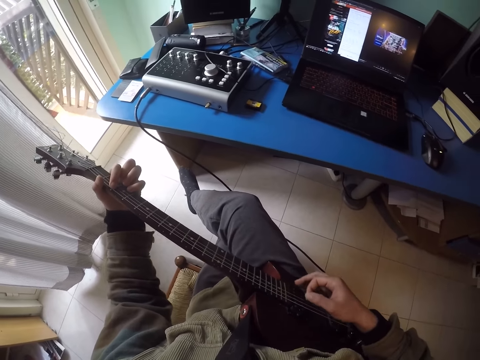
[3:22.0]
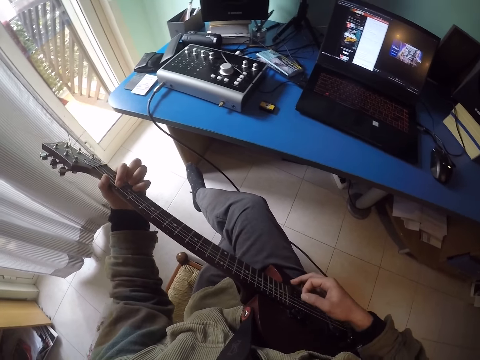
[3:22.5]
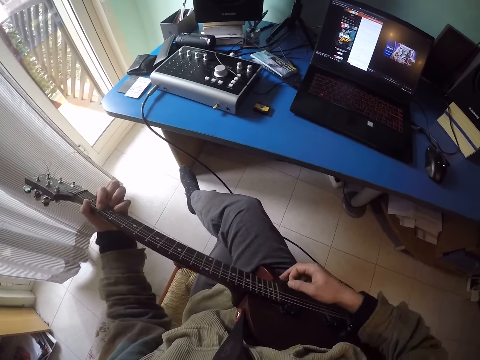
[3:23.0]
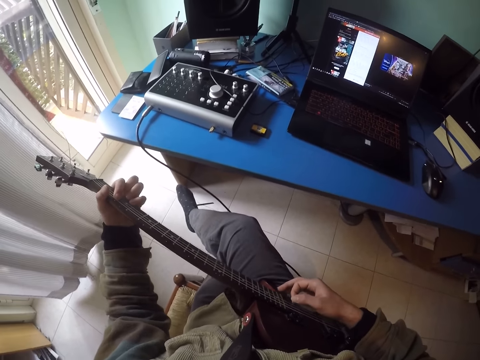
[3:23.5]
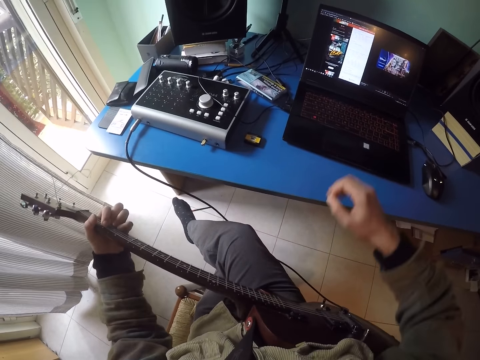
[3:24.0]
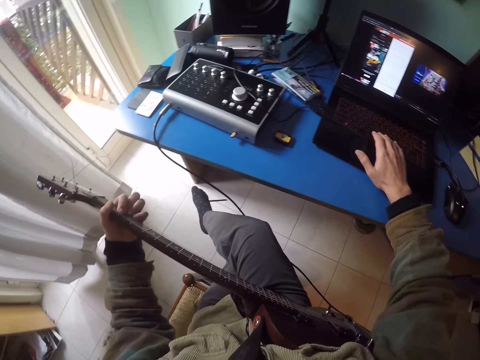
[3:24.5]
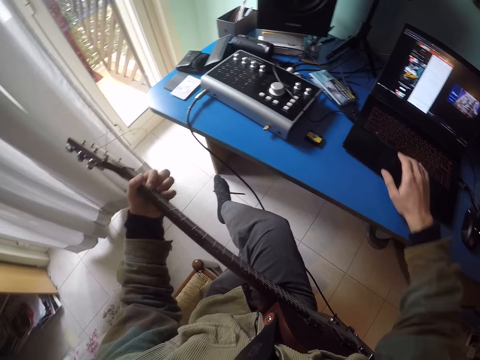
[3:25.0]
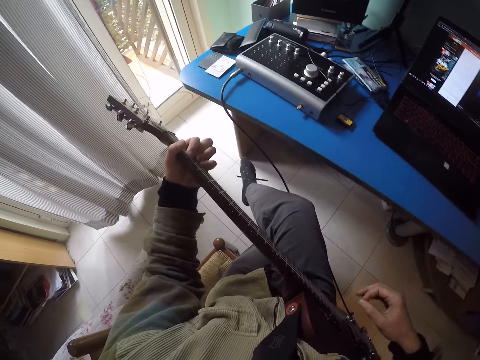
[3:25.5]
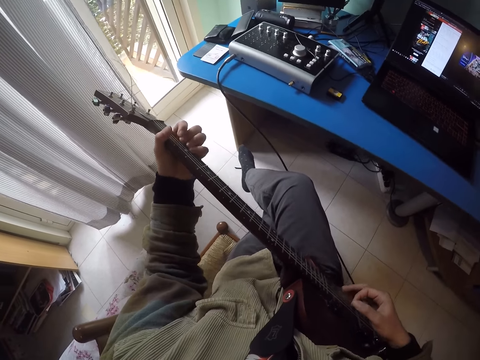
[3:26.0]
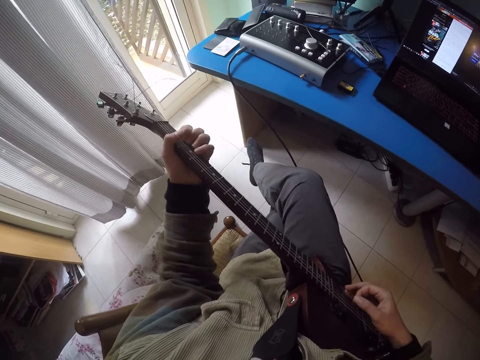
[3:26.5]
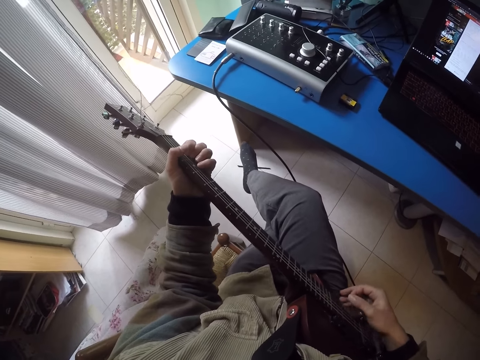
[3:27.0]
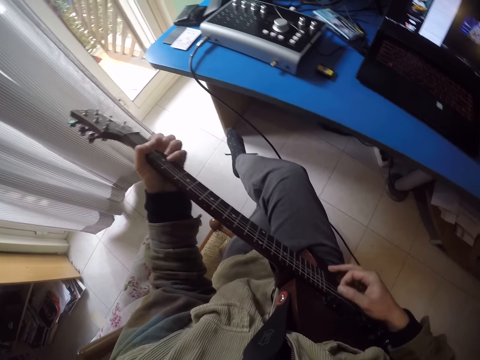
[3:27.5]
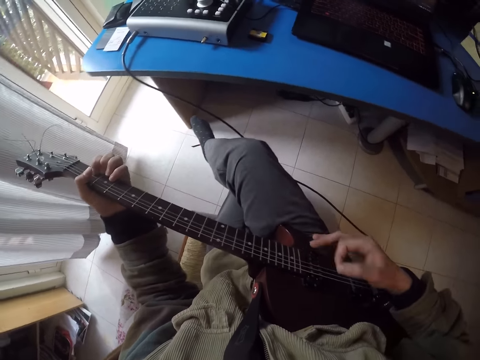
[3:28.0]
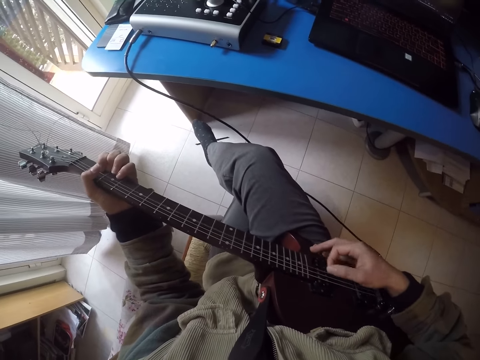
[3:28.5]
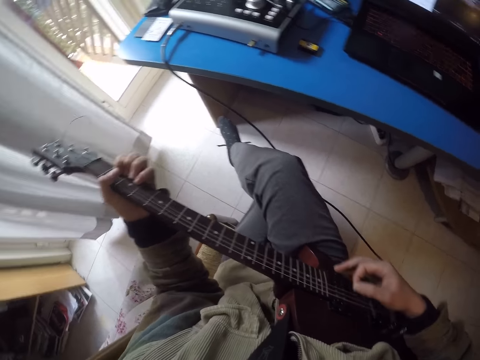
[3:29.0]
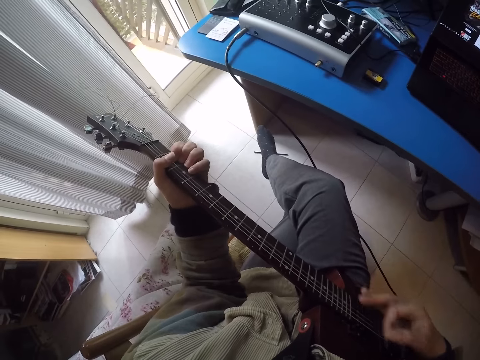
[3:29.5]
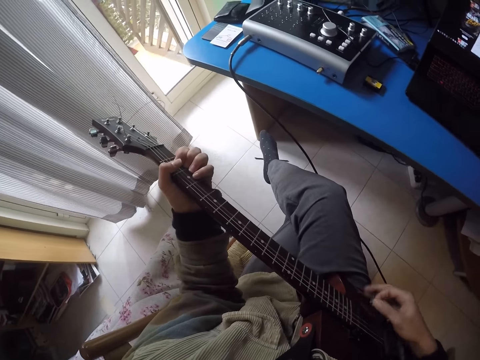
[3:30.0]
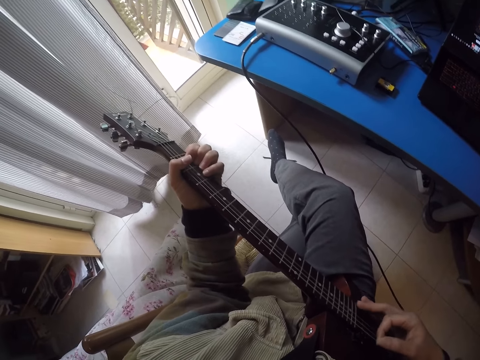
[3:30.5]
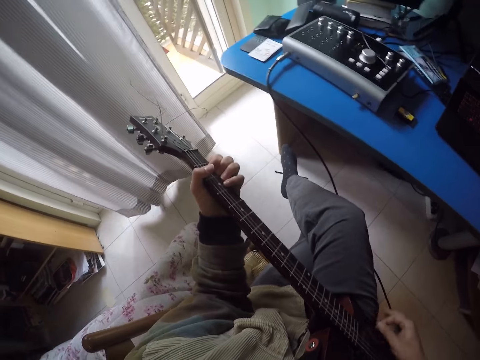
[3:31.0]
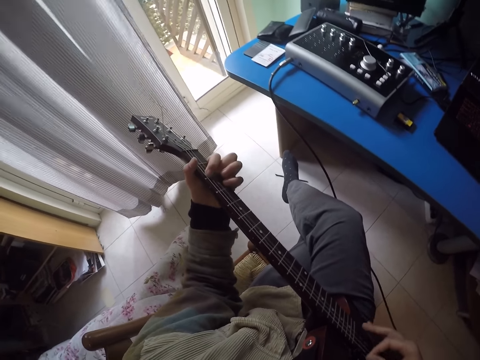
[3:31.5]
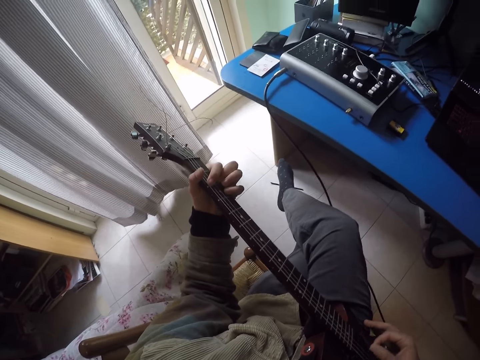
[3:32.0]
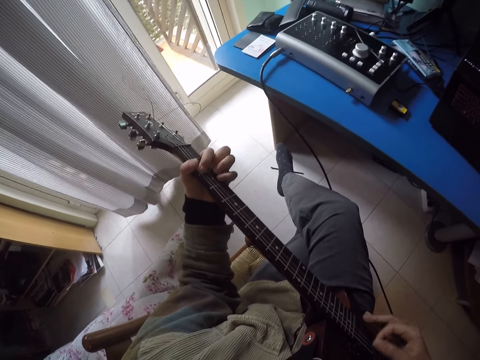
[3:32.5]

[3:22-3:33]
The camera wearer taps the laptop. They play the guitar.

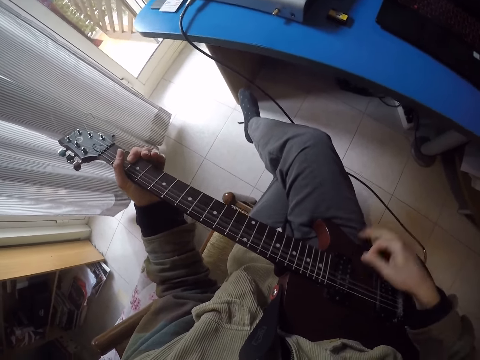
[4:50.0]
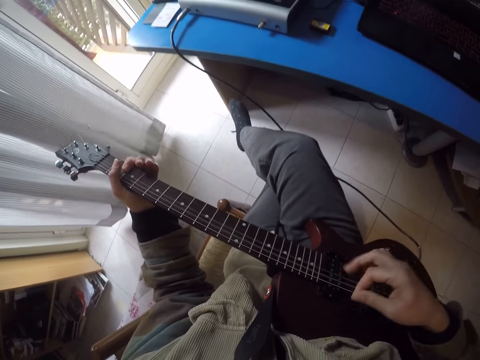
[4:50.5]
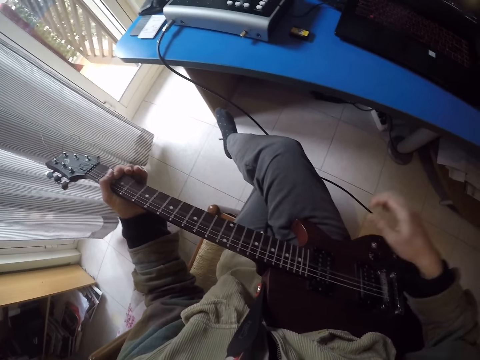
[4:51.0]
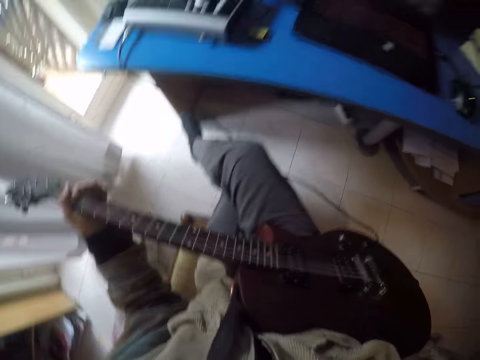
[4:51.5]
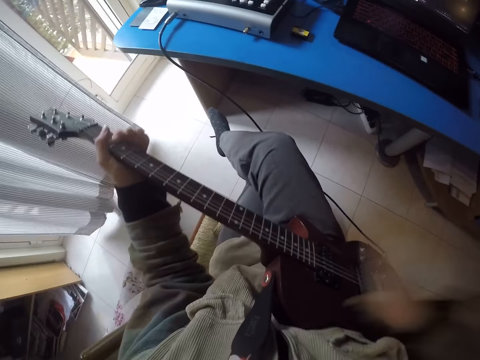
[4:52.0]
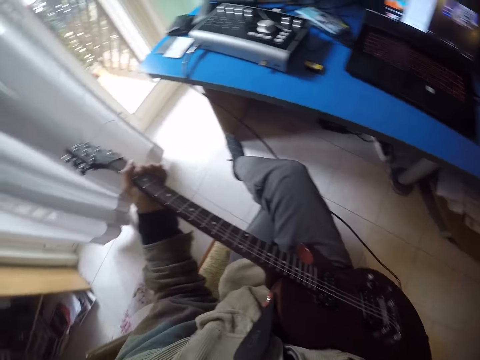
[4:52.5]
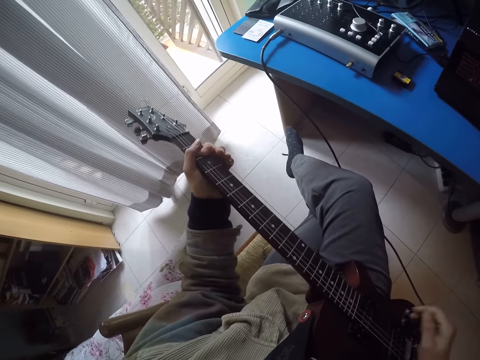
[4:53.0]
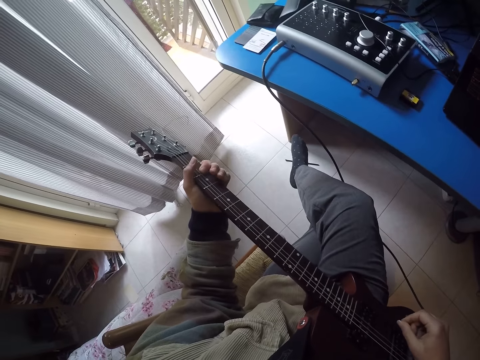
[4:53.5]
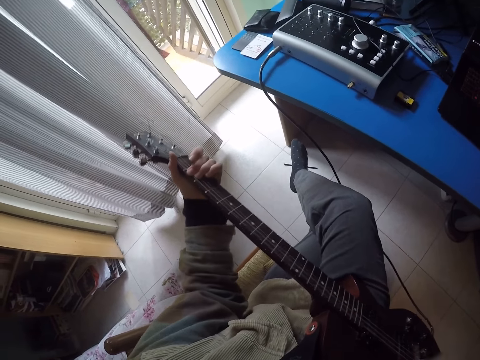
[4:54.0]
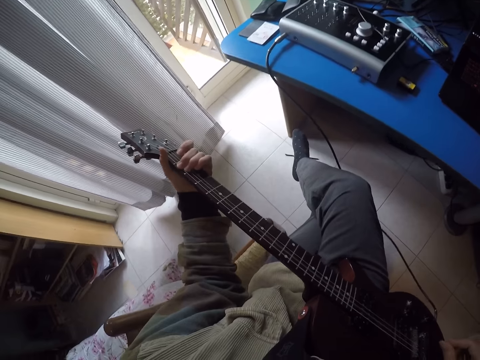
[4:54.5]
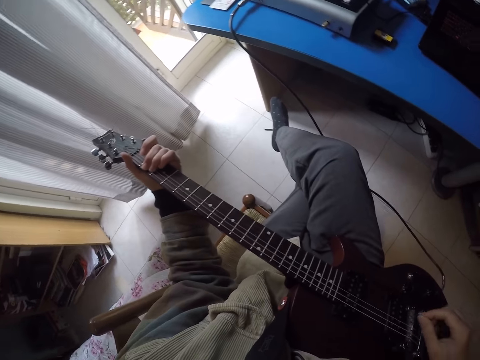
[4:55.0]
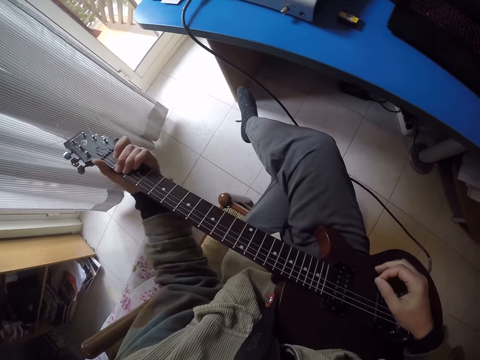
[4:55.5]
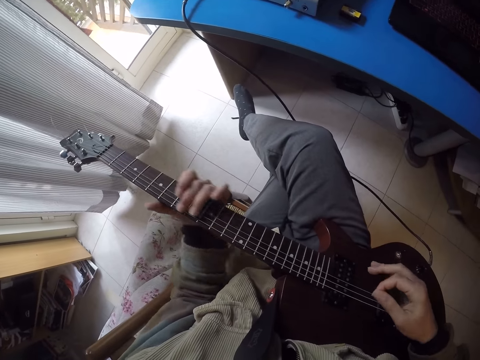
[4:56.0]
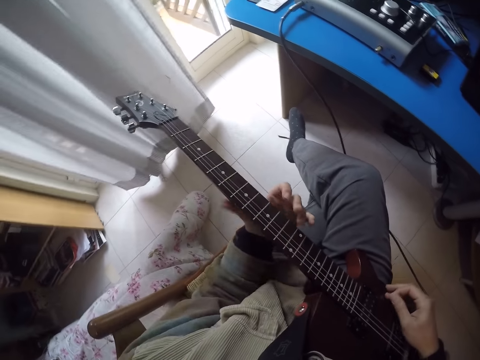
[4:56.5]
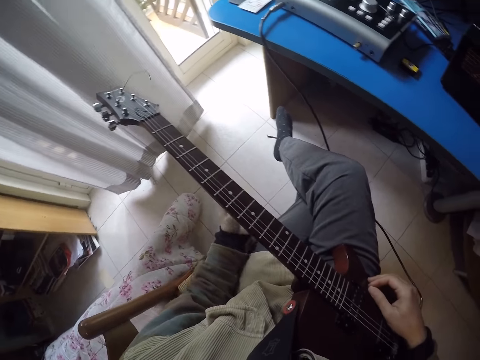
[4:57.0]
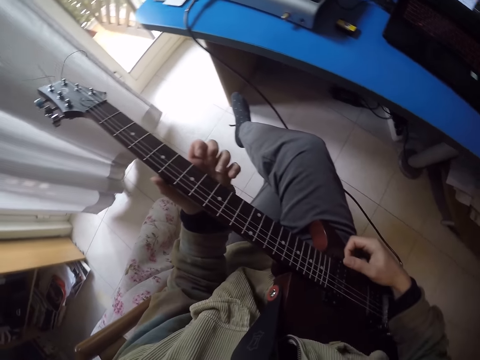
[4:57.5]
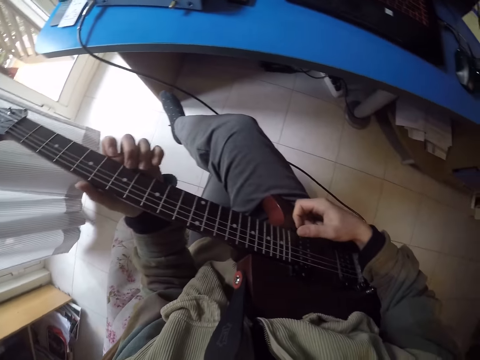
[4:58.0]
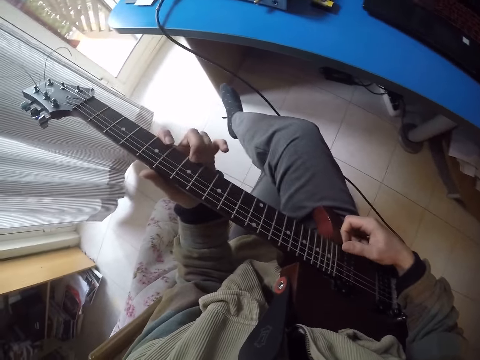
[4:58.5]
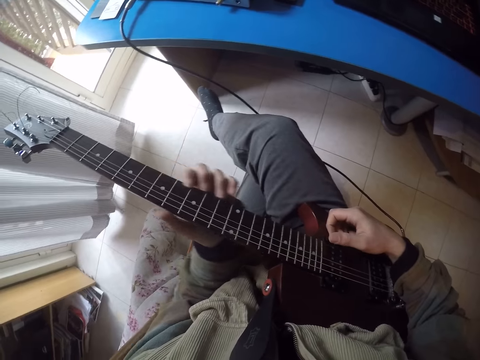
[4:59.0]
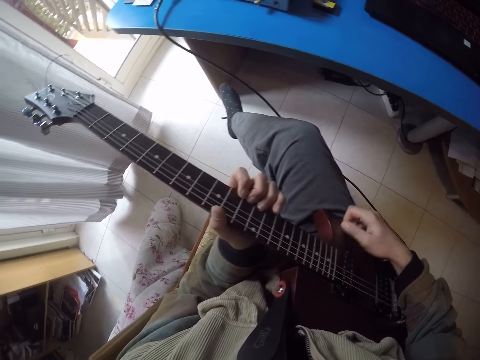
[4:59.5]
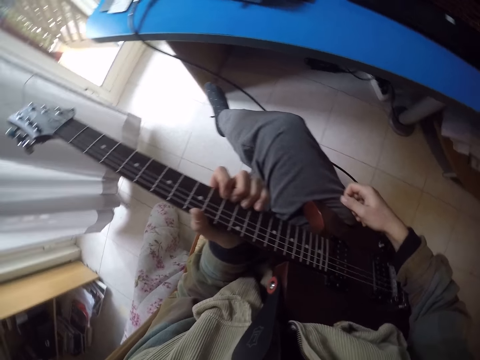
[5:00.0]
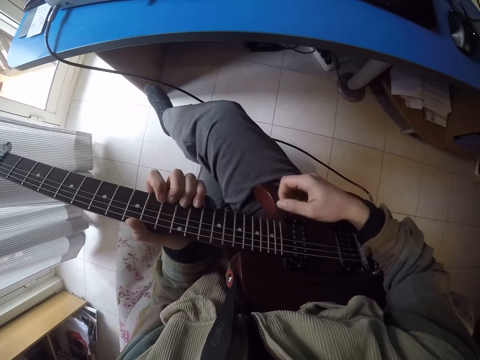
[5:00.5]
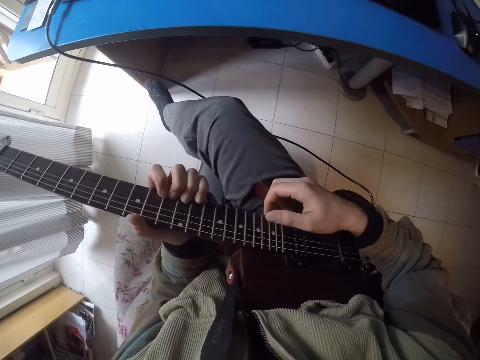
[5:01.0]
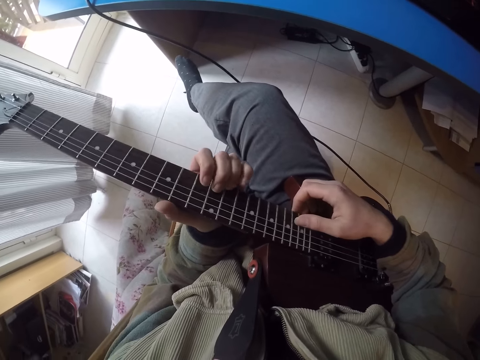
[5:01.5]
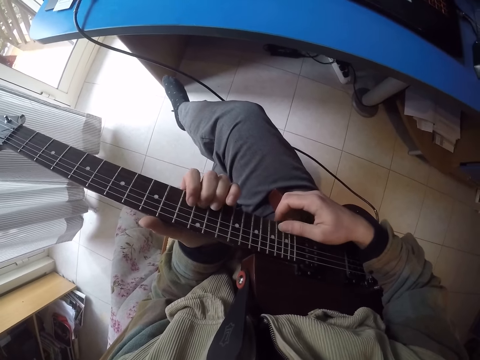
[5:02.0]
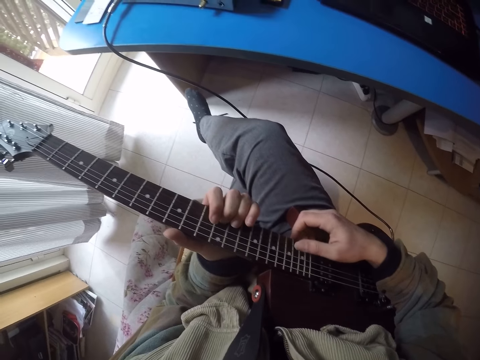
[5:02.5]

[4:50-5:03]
The camera wearer hits the guitar with the right hand. He plays the guitar with his hands.

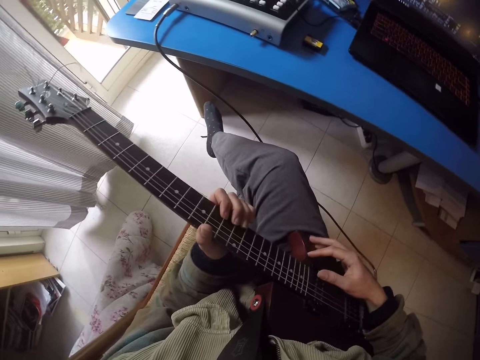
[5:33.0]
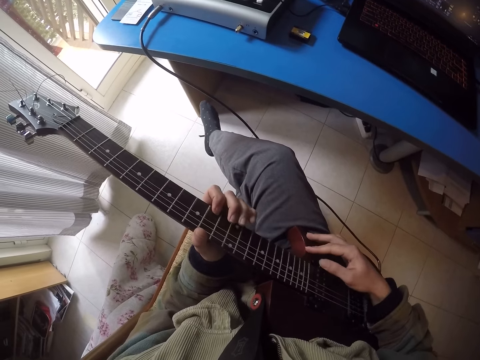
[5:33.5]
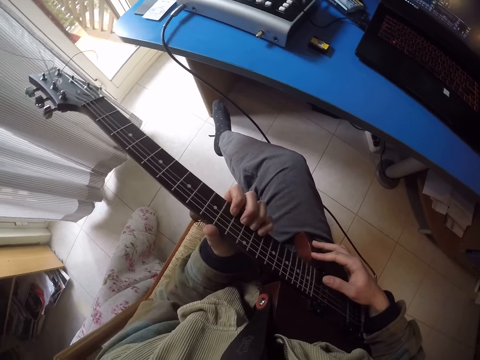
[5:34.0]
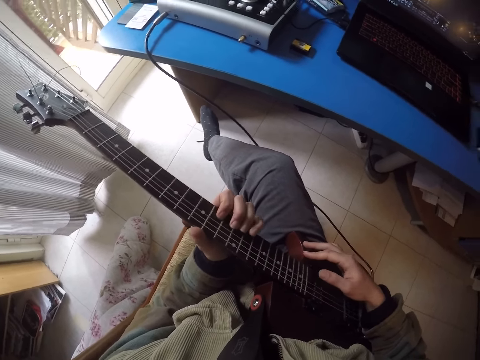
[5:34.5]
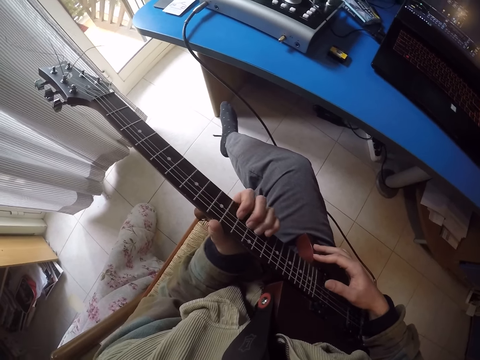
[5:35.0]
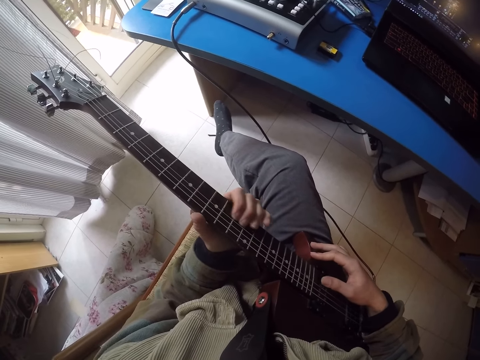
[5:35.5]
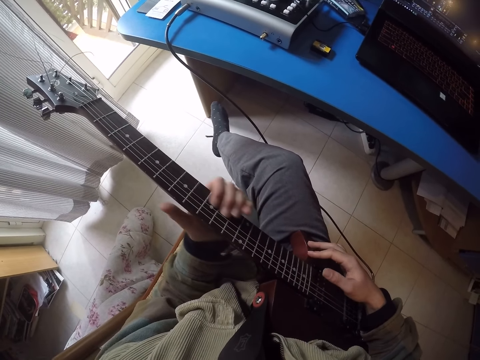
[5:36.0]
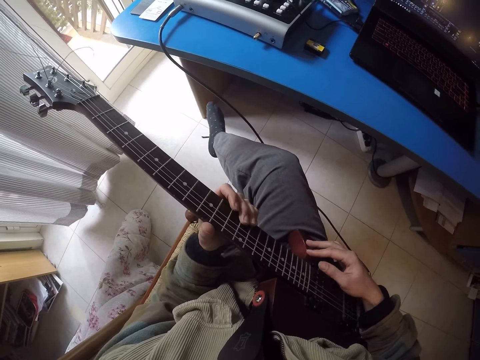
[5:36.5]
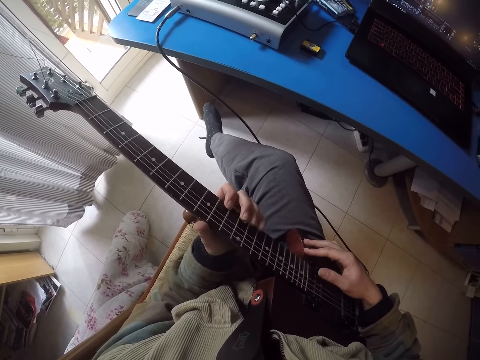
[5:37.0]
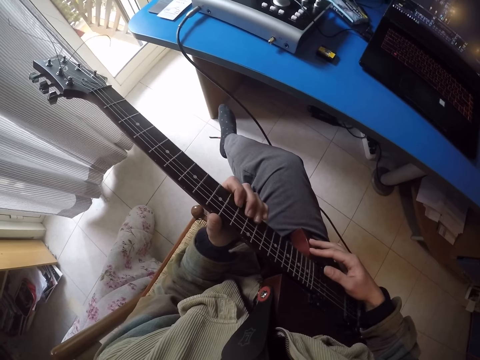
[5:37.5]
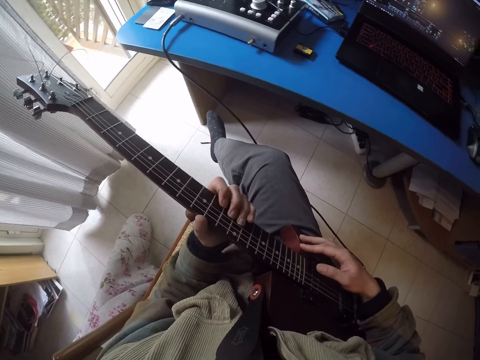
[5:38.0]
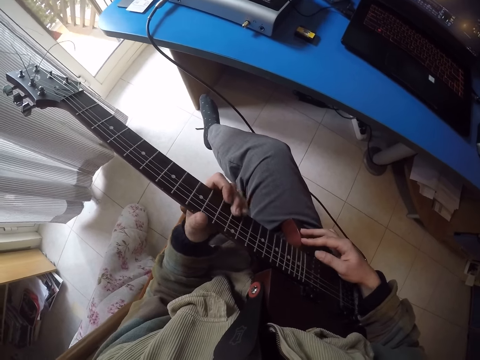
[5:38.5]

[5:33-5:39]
The camera wearer plays the guitar with his hands.
